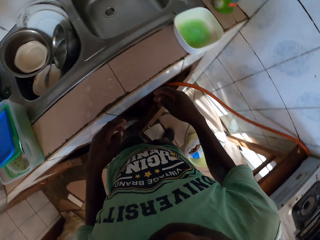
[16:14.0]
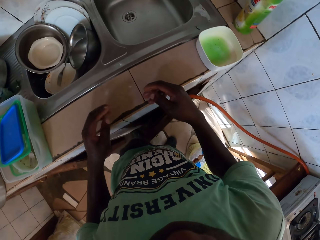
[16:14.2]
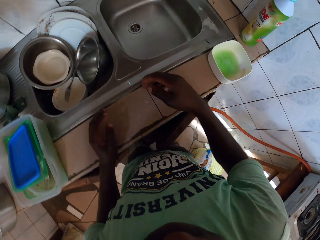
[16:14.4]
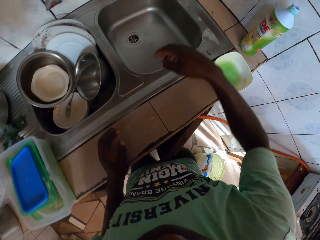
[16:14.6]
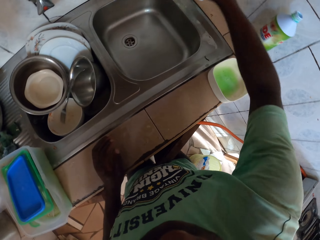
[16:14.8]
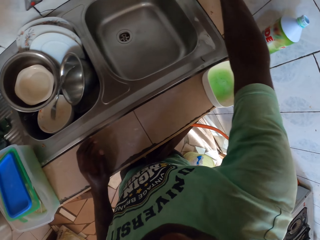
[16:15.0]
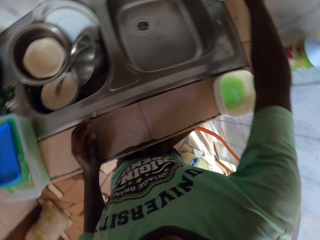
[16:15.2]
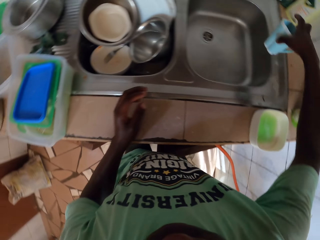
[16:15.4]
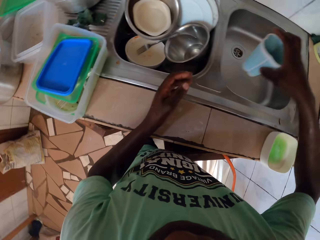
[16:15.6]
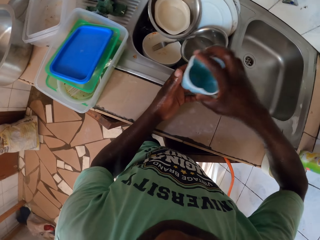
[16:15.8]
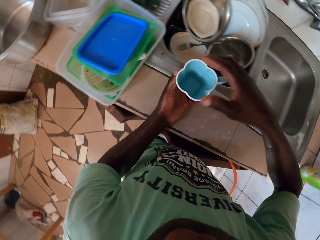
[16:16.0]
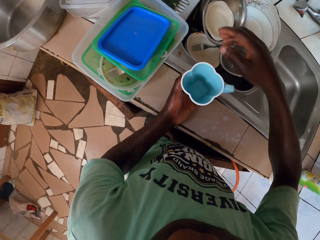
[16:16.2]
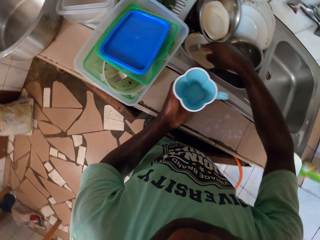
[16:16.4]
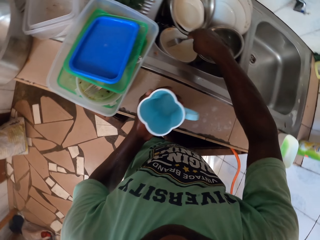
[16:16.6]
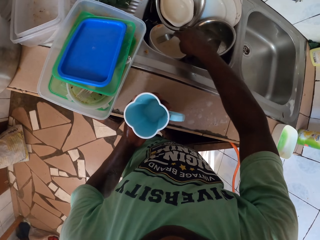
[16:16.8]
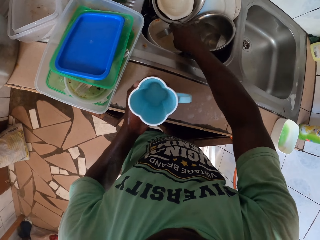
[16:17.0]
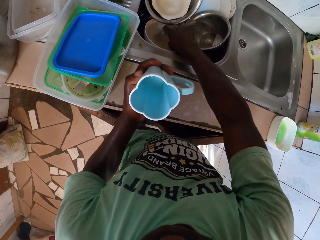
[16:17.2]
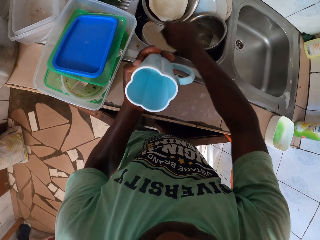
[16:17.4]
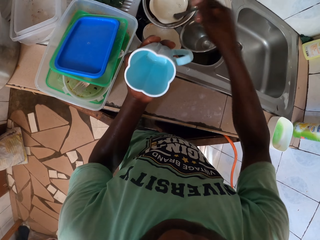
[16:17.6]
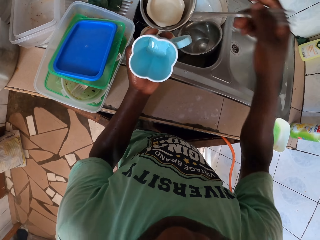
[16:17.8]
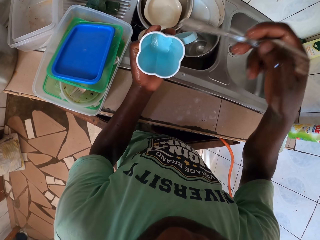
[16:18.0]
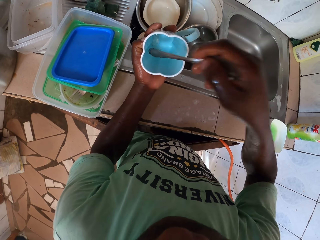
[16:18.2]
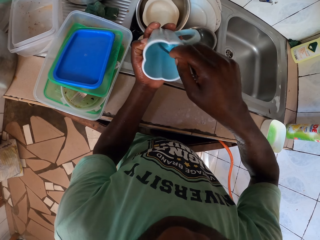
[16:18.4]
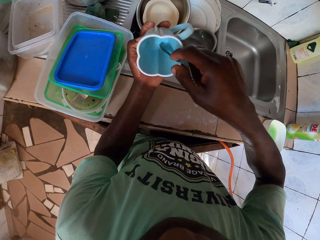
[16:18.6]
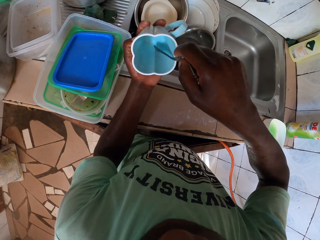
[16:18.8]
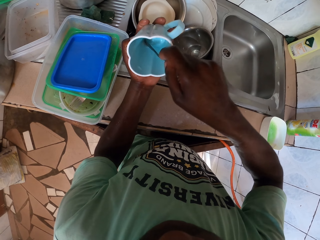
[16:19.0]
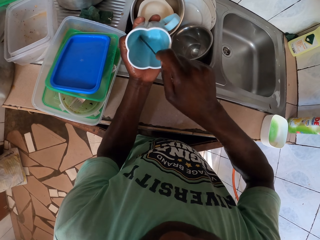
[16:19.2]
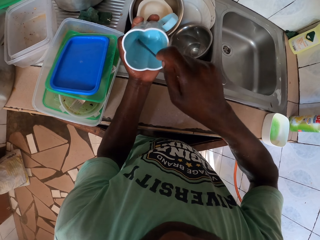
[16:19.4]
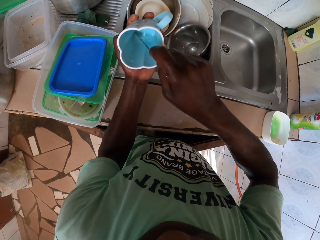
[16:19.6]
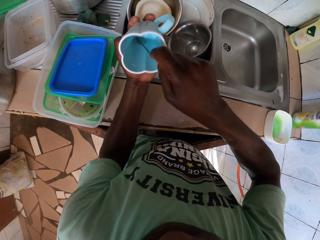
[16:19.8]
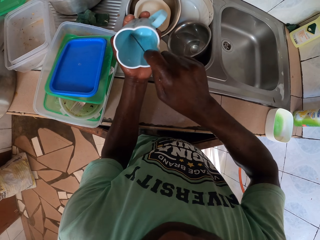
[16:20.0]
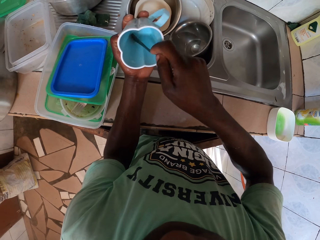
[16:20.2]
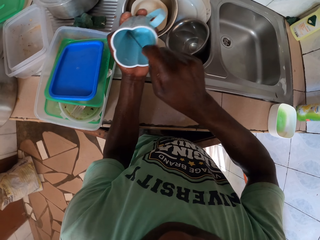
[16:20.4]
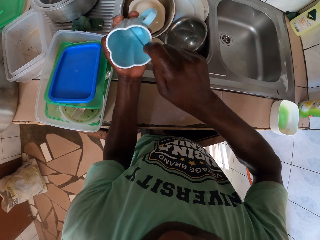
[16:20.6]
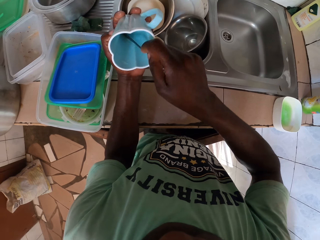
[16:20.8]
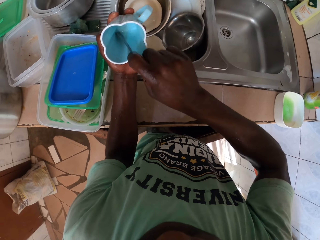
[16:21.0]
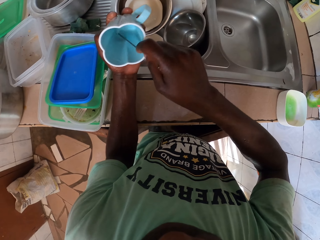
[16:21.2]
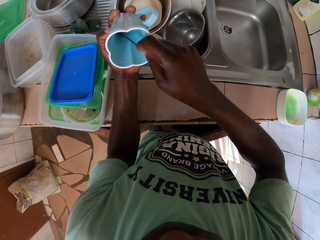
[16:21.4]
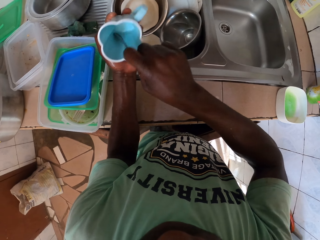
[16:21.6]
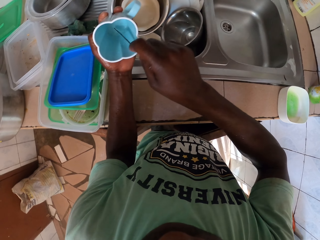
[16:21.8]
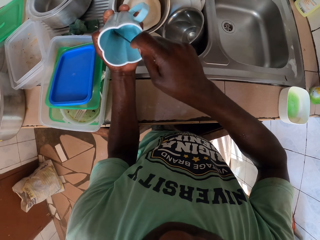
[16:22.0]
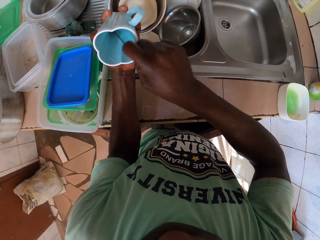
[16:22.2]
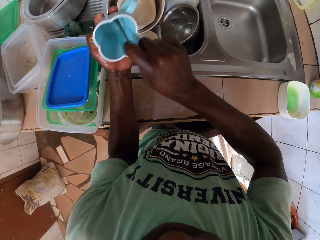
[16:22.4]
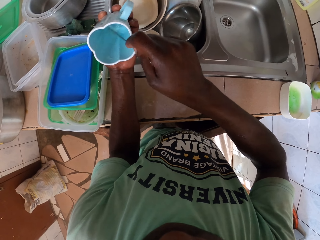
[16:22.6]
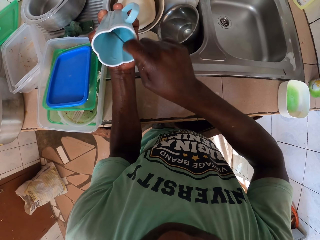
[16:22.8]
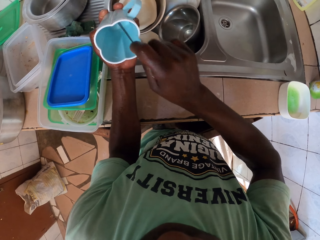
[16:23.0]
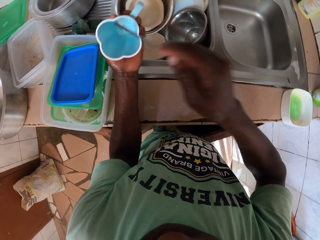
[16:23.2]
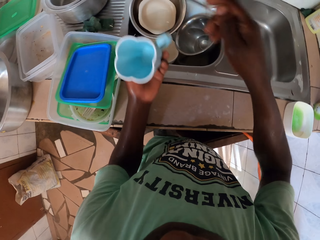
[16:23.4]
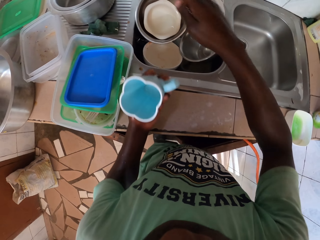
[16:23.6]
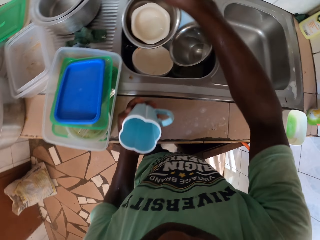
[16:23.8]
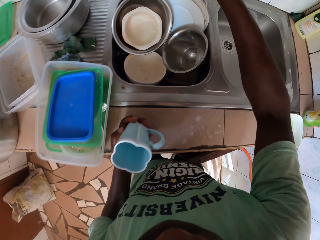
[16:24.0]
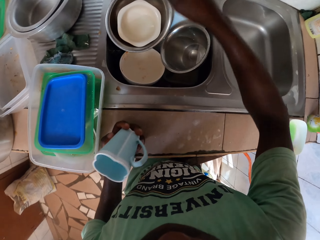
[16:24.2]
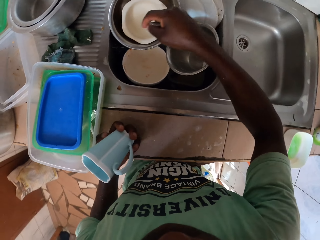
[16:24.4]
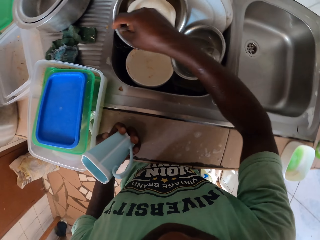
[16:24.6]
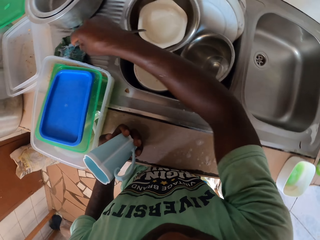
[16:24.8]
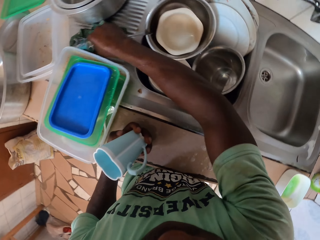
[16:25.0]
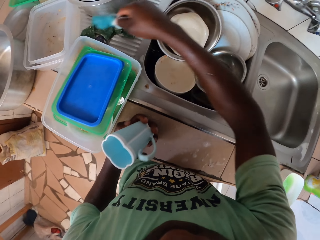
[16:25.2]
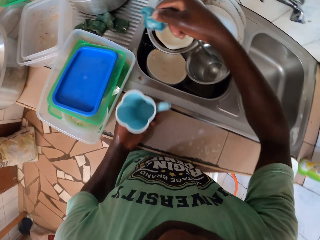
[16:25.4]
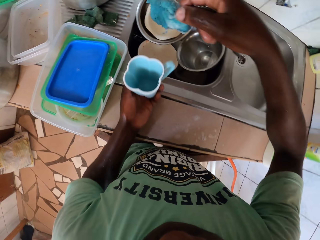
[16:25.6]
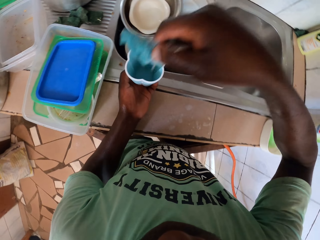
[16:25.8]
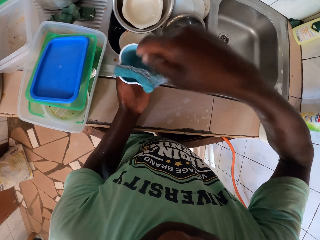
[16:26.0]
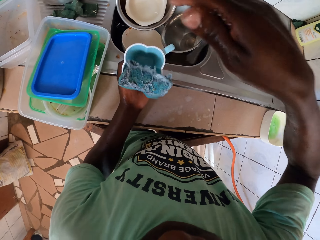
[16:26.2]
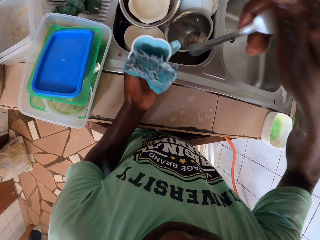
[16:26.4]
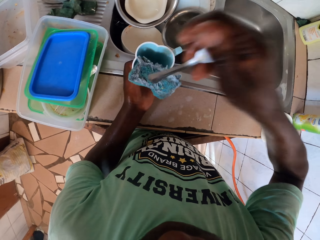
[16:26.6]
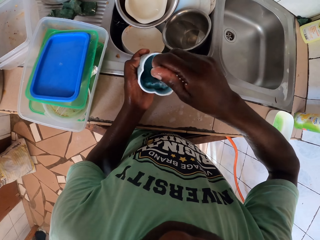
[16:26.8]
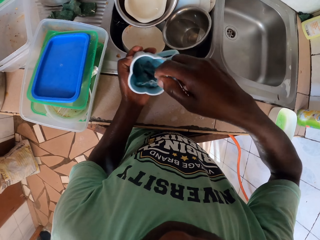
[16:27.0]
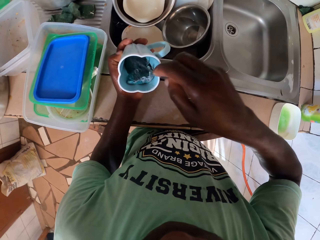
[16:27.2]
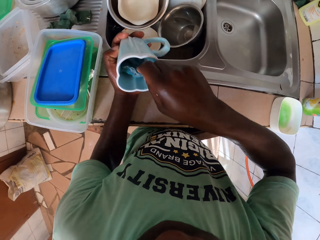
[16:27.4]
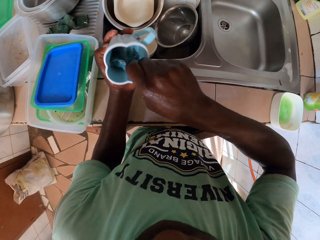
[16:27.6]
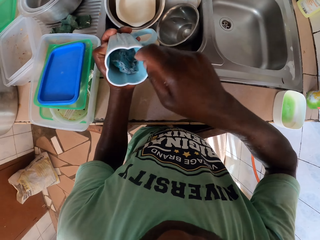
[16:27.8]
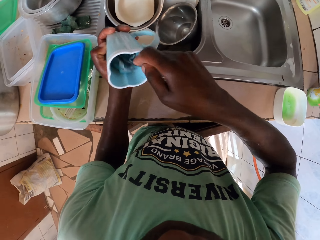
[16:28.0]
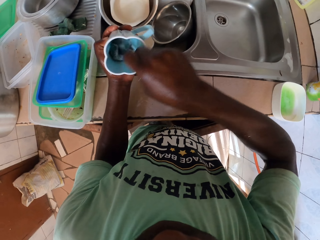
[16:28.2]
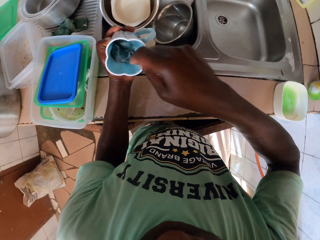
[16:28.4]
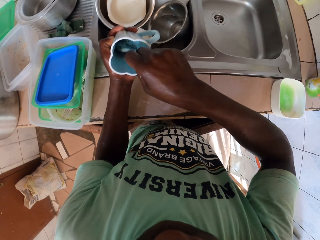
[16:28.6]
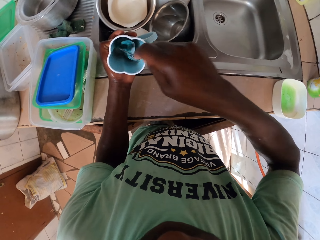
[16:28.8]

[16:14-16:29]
The camera wearer takes the cup that was aside. They scratch the cup with a spoon. They take the sponge and wash inside the cup.

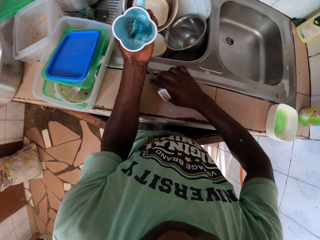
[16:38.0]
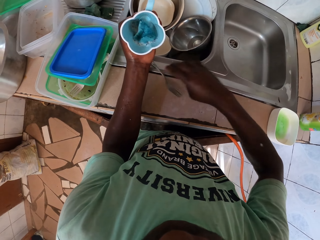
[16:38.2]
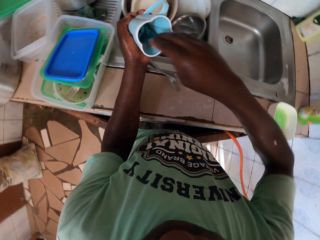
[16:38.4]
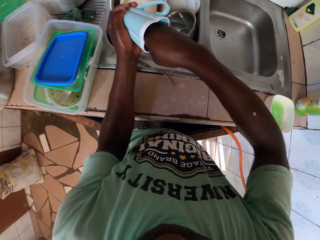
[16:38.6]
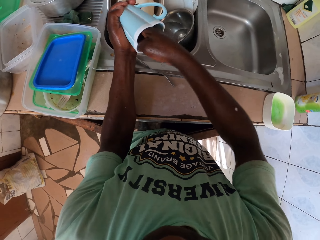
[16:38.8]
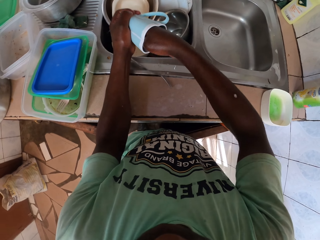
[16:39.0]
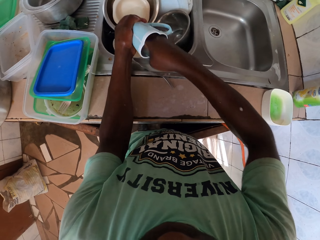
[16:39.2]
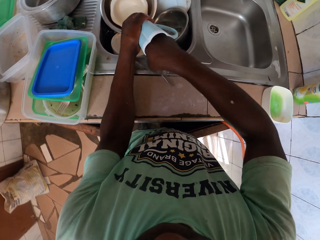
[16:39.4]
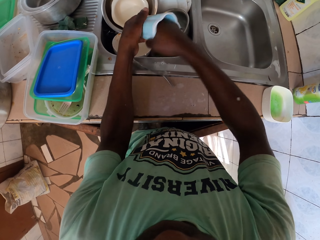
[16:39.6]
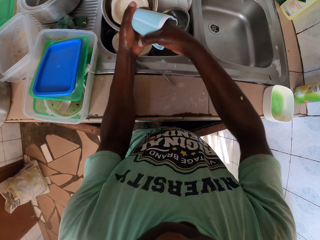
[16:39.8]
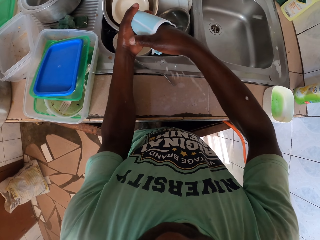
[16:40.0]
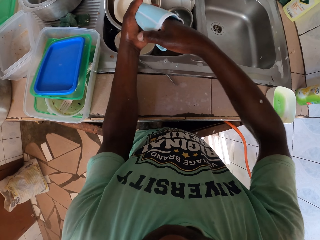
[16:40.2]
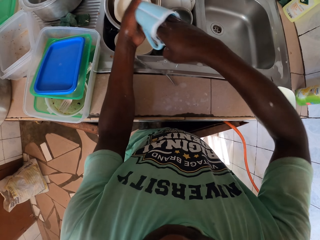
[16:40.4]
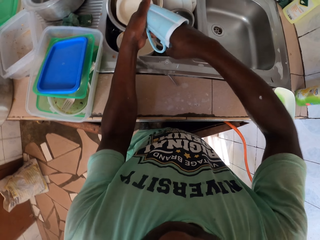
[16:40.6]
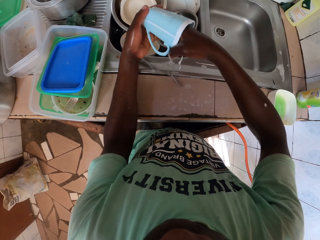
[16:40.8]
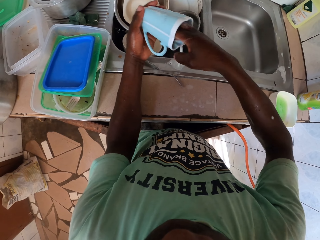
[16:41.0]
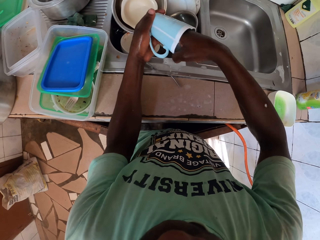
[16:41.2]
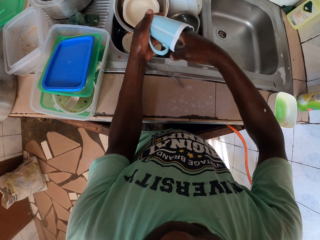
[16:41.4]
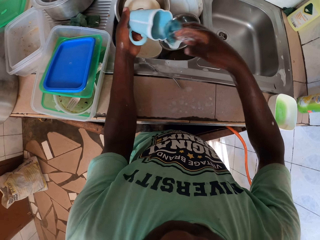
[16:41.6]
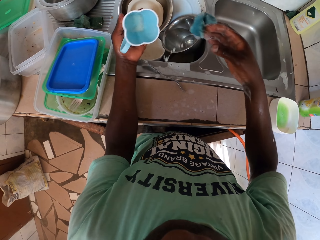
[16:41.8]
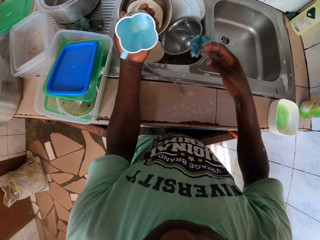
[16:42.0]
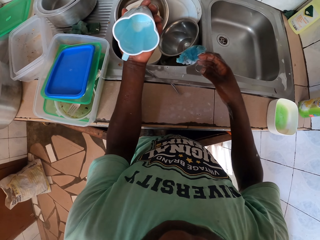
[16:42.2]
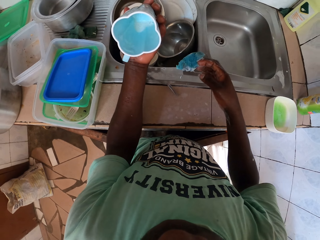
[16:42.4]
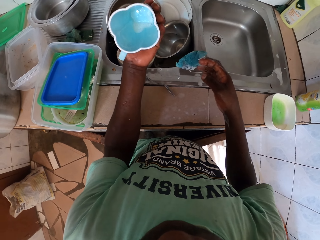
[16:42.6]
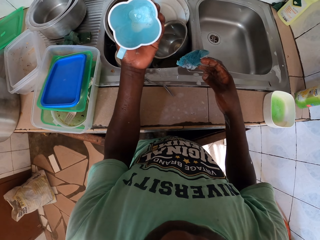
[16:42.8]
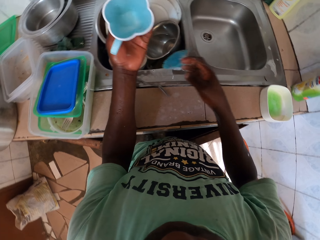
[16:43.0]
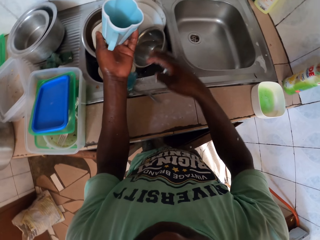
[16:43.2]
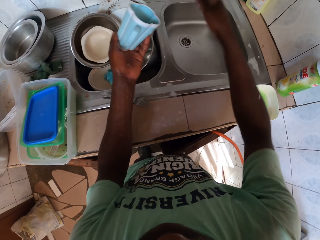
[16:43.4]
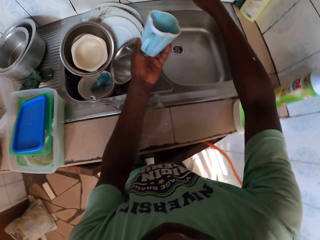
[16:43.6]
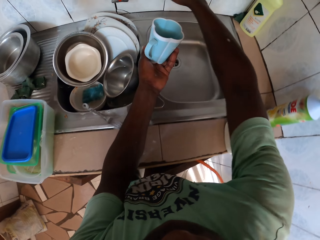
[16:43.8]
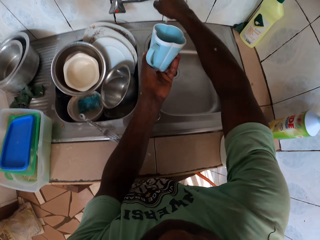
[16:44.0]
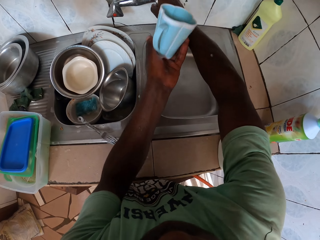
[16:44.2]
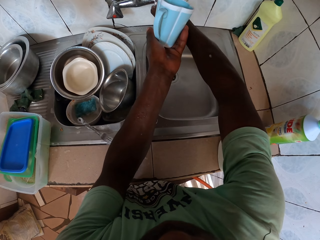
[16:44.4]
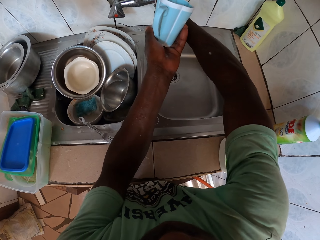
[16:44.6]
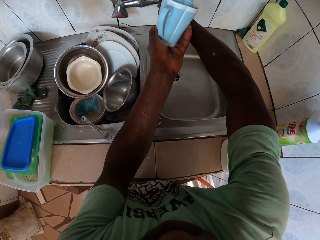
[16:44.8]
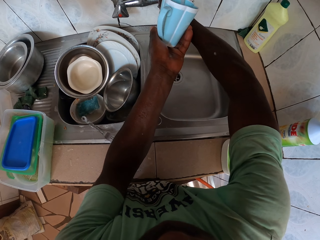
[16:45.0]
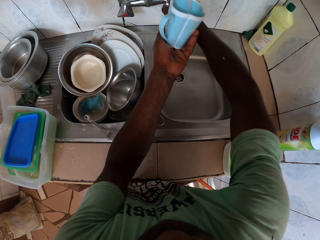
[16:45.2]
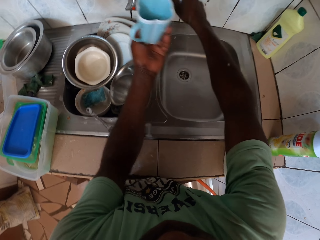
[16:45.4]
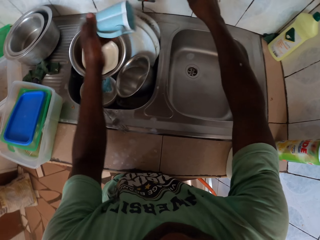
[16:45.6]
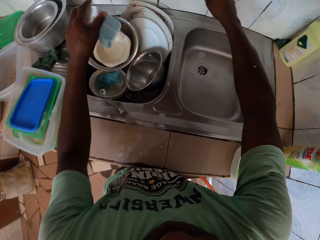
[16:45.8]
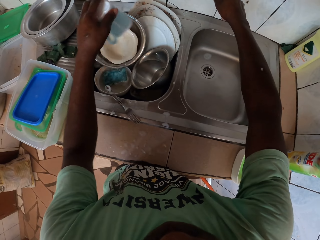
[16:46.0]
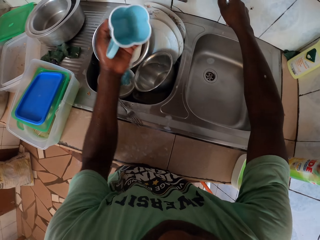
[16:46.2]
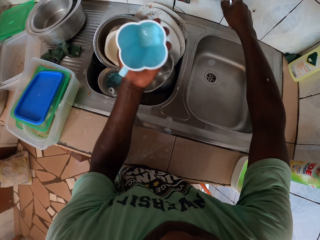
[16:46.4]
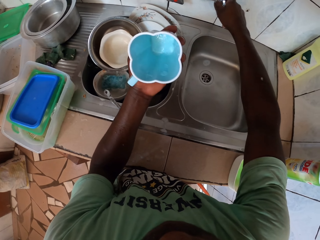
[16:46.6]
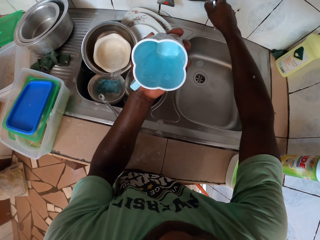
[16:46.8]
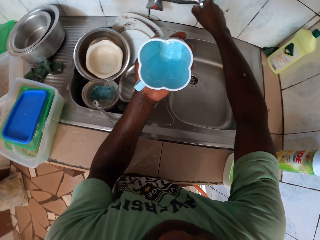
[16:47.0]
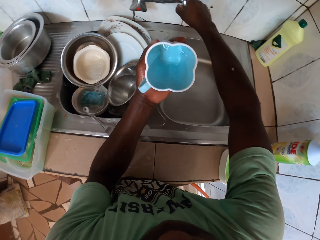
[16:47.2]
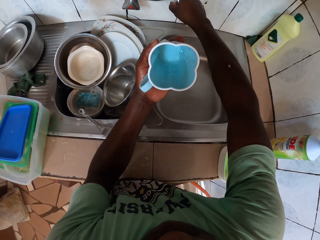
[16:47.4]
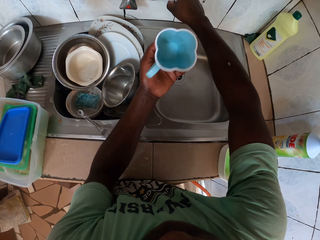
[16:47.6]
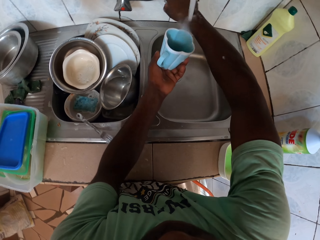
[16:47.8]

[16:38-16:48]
The camera wearer washes the cup. They turn on the faucet.
